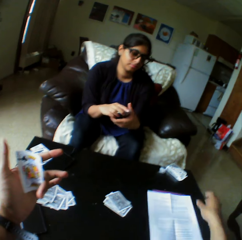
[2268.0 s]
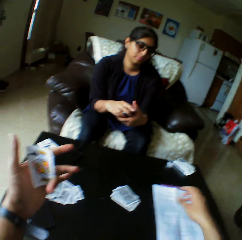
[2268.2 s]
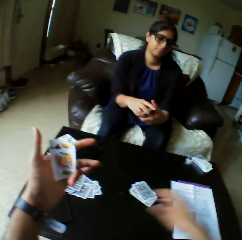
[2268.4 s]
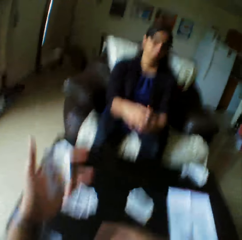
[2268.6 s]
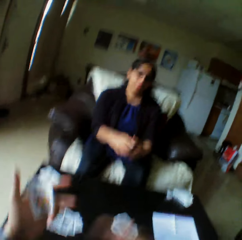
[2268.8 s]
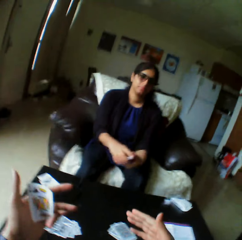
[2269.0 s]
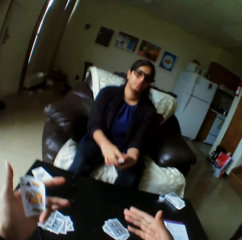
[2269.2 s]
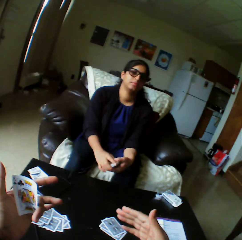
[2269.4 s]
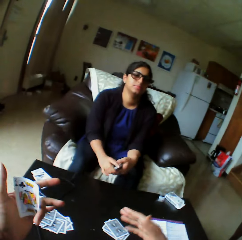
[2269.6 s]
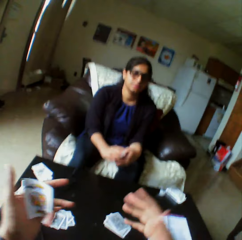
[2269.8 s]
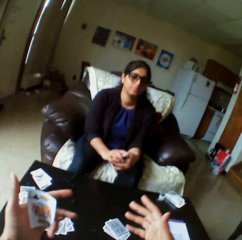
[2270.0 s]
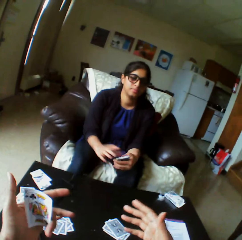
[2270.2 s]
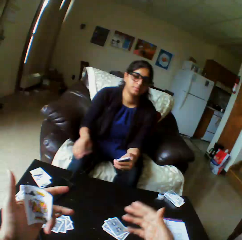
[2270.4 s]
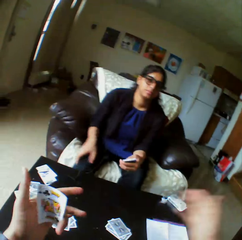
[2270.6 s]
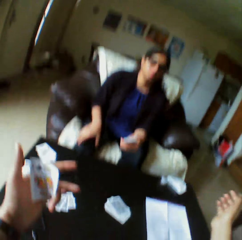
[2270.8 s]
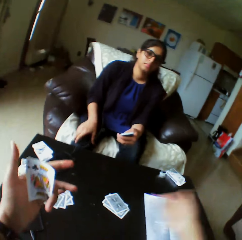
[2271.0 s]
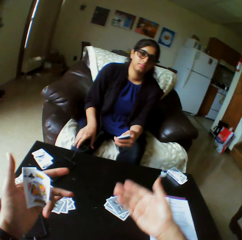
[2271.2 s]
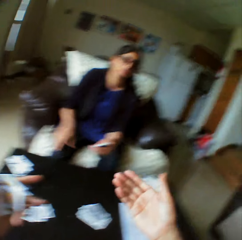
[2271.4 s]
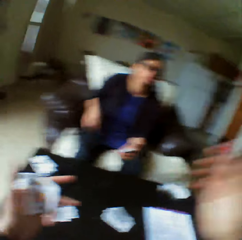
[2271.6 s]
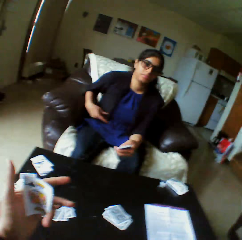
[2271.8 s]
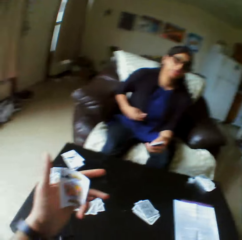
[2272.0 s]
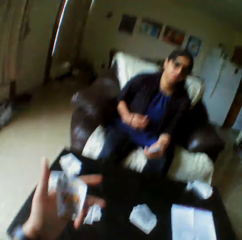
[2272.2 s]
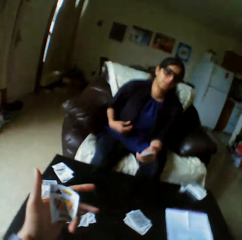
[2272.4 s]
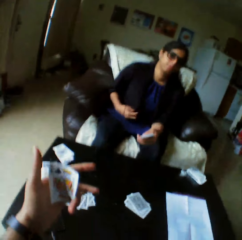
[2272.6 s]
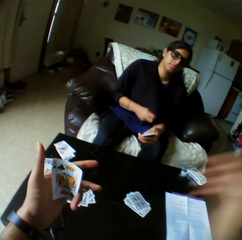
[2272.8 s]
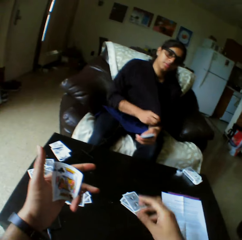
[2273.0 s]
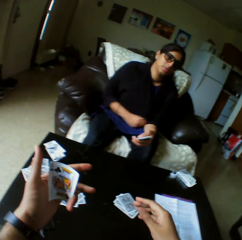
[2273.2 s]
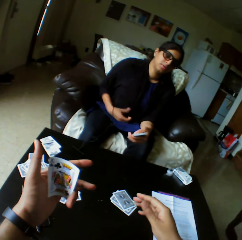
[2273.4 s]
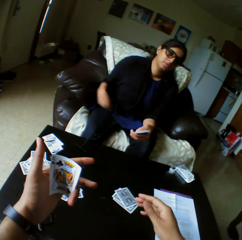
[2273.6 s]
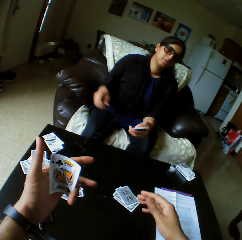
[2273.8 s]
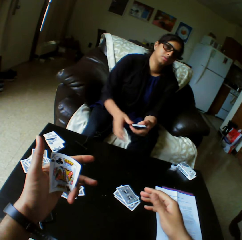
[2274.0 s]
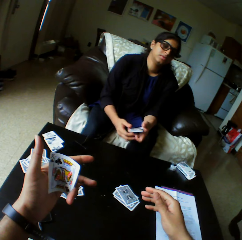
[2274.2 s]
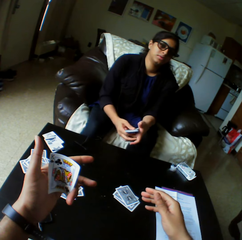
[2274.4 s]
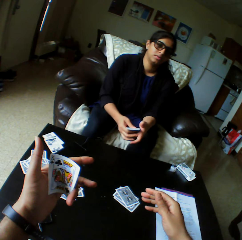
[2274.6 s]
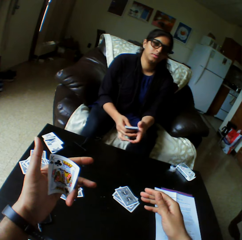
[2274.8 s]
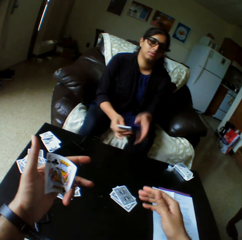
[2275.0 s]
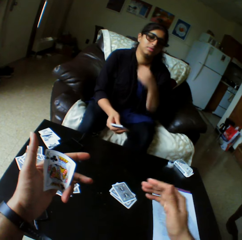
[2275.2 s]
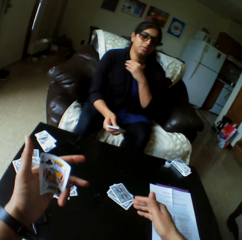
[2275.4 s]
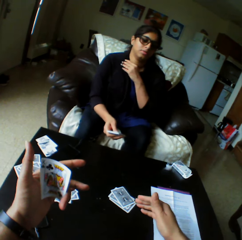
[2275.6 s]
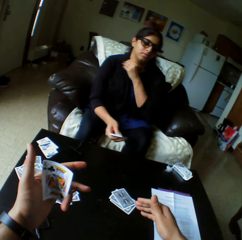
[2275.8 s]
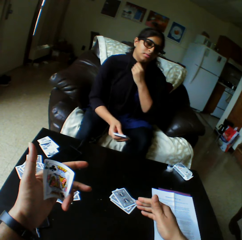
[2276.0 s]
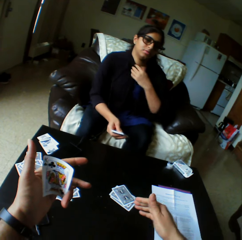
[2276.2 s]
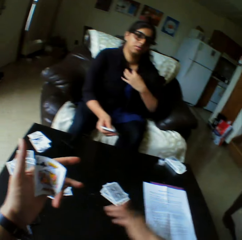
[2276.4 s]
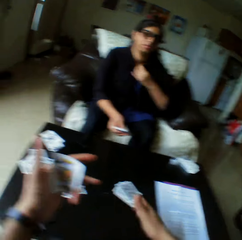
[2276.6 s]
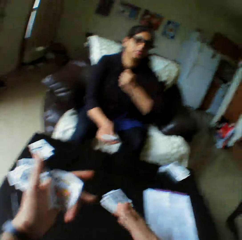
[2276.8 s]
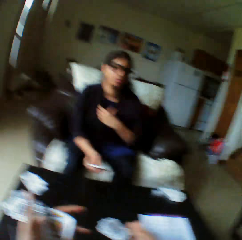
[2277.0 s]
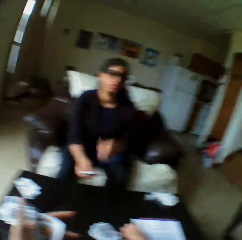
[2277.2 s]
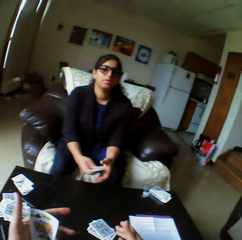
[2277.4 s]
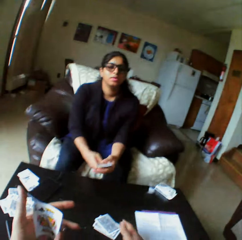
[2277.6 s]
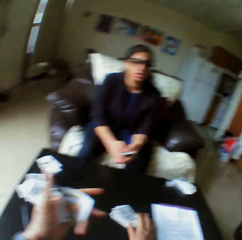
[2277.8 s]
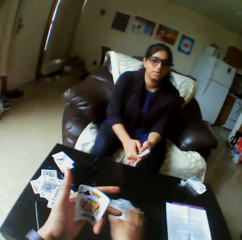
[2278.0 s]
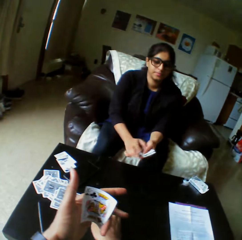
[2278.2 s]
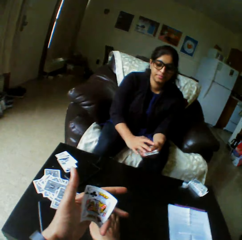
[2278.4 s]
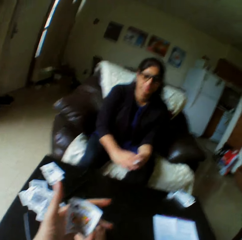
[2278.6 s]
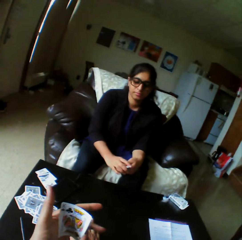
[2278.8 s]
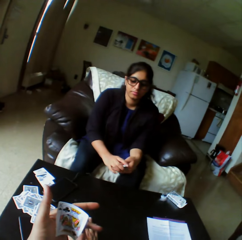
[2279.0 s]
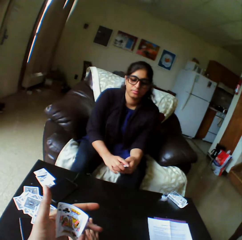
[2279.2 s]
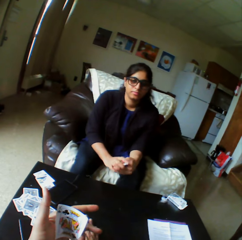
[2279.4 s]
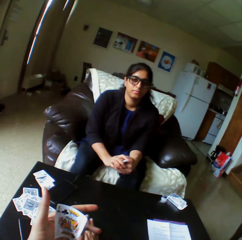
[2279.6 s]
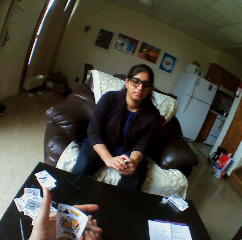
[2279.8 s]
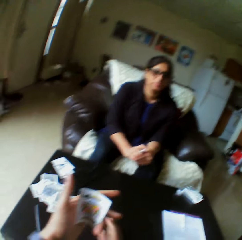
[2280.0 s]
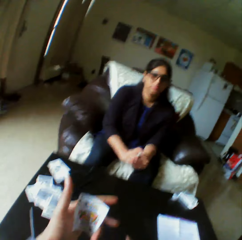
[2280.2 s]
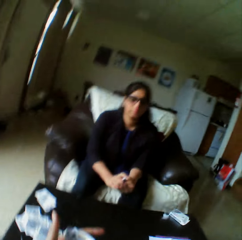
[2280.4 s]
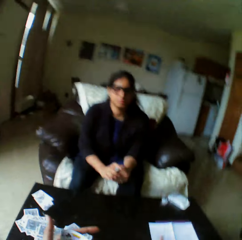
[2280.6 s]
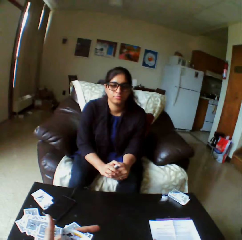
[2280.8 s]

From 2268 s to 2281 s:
The camera wearer drops the piece of paper on the table. He moves his hand. A lady moves her cloth. The lady adjusts the neckline of her top with her left hand. The camera wearer moves the play cards. The lady holds the cards with both hands.

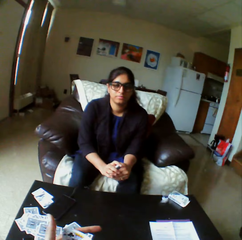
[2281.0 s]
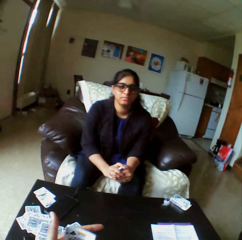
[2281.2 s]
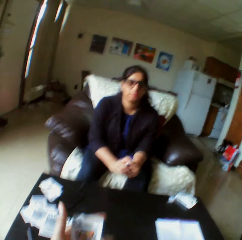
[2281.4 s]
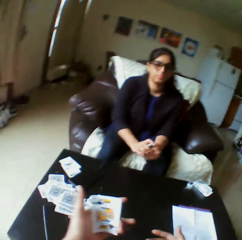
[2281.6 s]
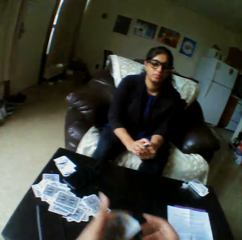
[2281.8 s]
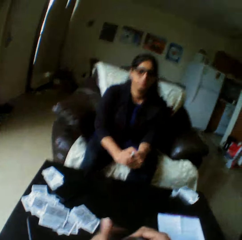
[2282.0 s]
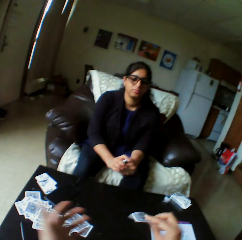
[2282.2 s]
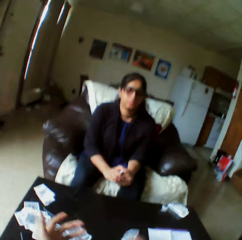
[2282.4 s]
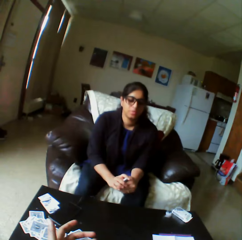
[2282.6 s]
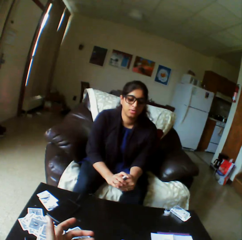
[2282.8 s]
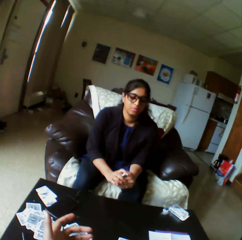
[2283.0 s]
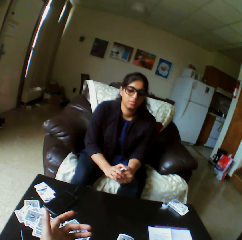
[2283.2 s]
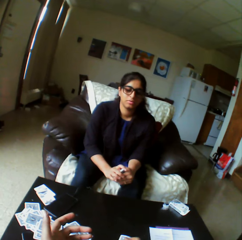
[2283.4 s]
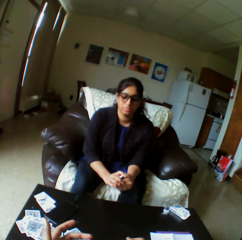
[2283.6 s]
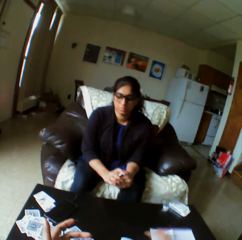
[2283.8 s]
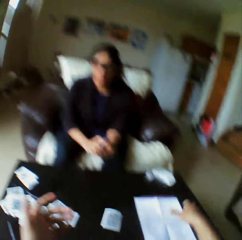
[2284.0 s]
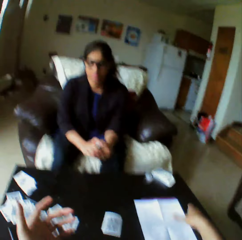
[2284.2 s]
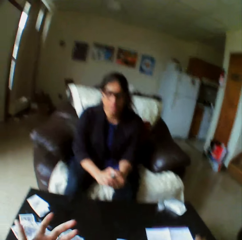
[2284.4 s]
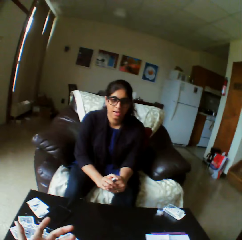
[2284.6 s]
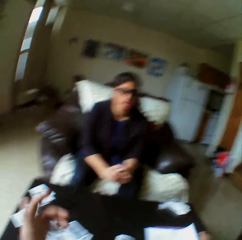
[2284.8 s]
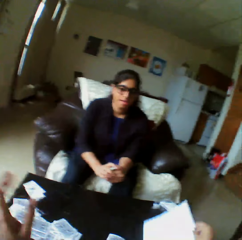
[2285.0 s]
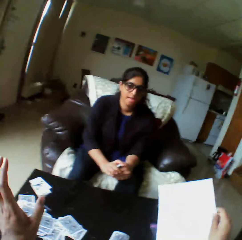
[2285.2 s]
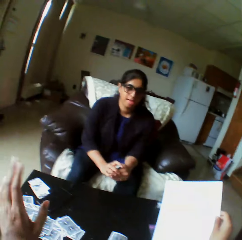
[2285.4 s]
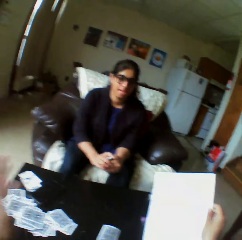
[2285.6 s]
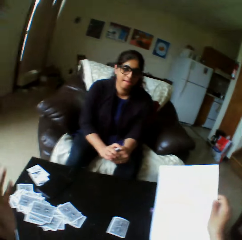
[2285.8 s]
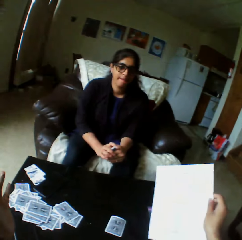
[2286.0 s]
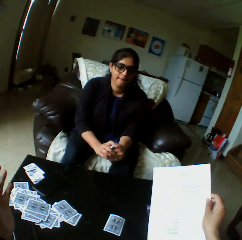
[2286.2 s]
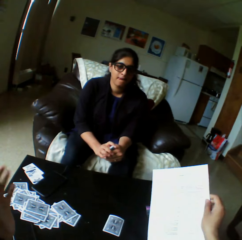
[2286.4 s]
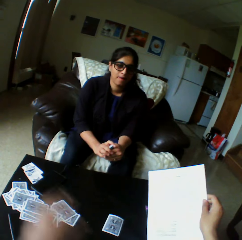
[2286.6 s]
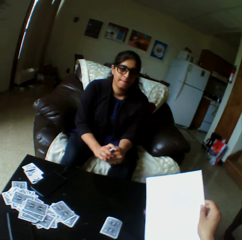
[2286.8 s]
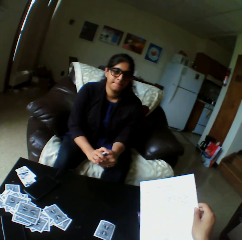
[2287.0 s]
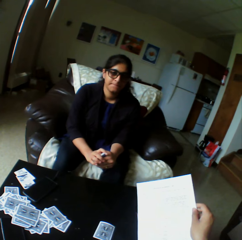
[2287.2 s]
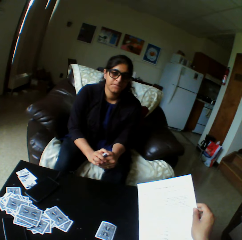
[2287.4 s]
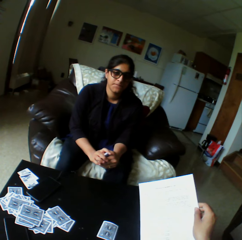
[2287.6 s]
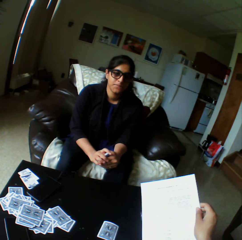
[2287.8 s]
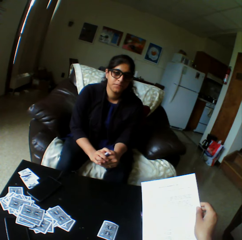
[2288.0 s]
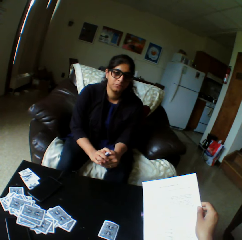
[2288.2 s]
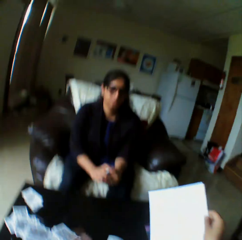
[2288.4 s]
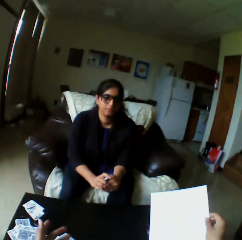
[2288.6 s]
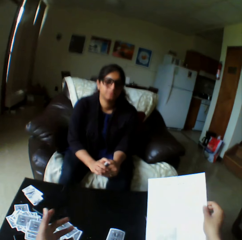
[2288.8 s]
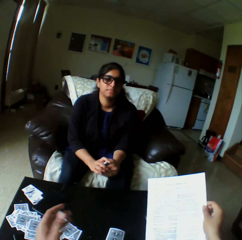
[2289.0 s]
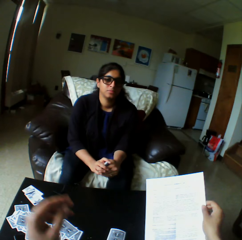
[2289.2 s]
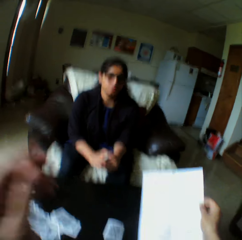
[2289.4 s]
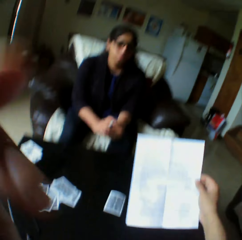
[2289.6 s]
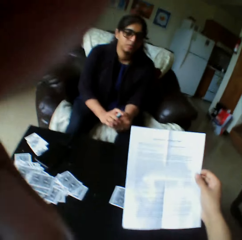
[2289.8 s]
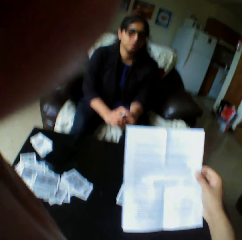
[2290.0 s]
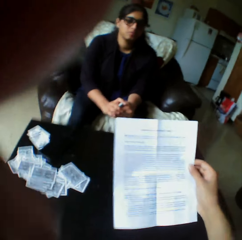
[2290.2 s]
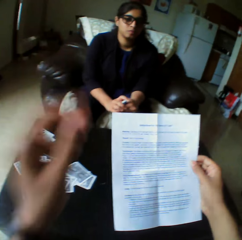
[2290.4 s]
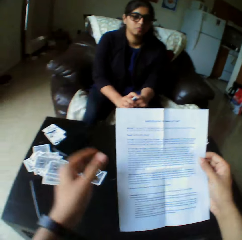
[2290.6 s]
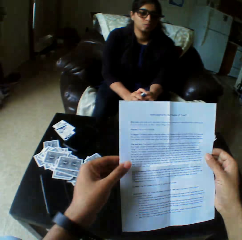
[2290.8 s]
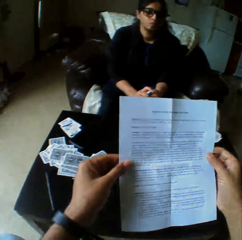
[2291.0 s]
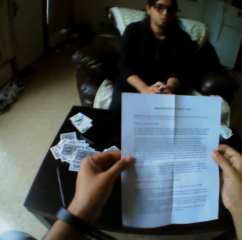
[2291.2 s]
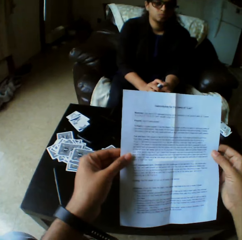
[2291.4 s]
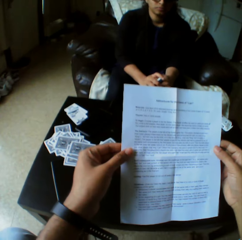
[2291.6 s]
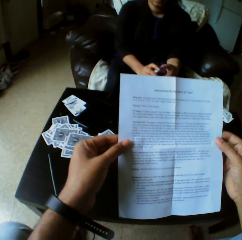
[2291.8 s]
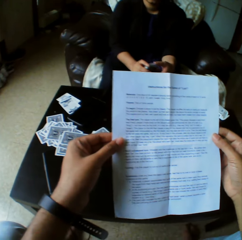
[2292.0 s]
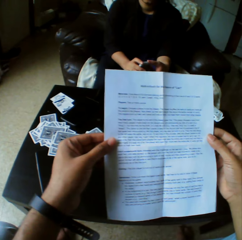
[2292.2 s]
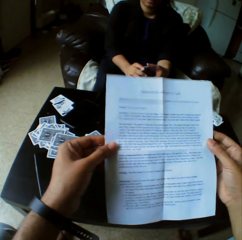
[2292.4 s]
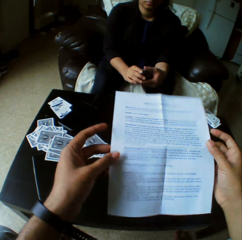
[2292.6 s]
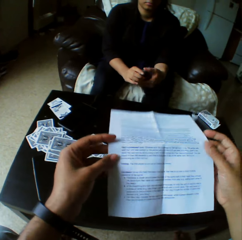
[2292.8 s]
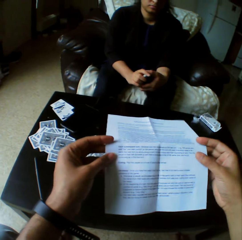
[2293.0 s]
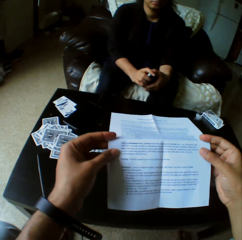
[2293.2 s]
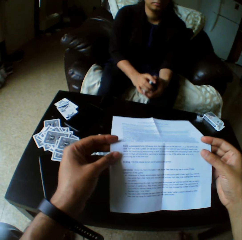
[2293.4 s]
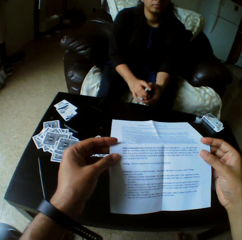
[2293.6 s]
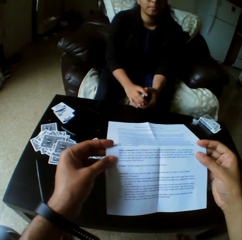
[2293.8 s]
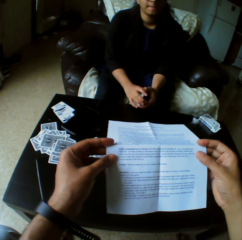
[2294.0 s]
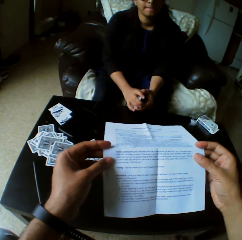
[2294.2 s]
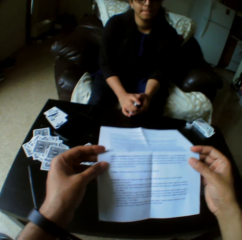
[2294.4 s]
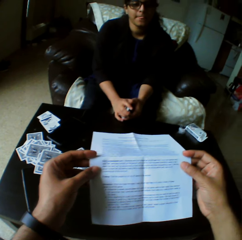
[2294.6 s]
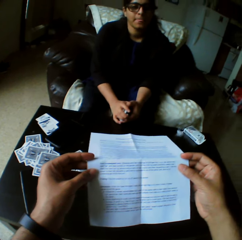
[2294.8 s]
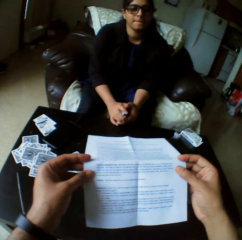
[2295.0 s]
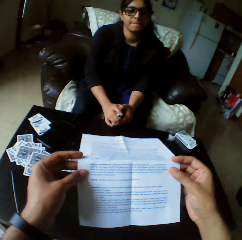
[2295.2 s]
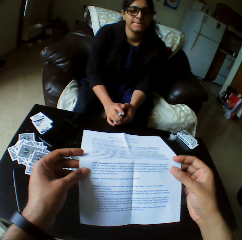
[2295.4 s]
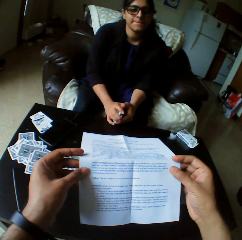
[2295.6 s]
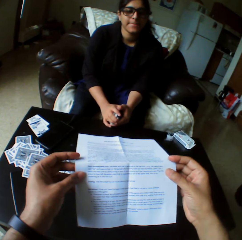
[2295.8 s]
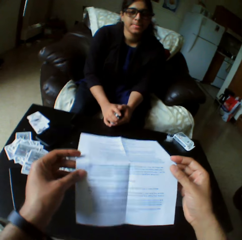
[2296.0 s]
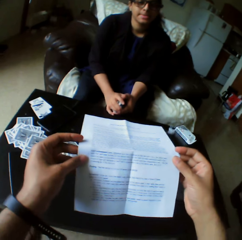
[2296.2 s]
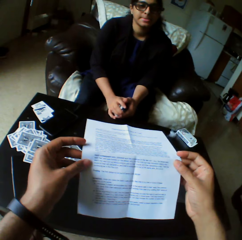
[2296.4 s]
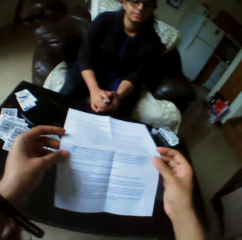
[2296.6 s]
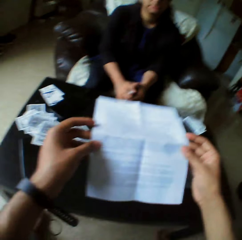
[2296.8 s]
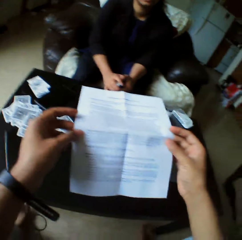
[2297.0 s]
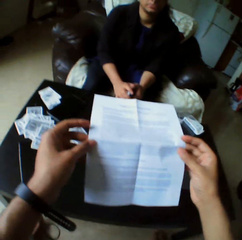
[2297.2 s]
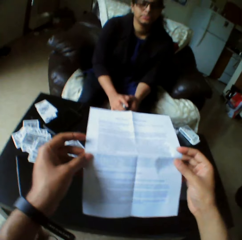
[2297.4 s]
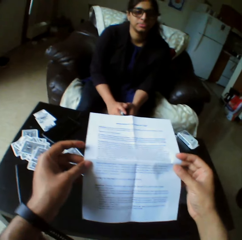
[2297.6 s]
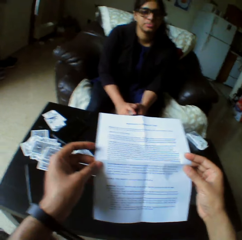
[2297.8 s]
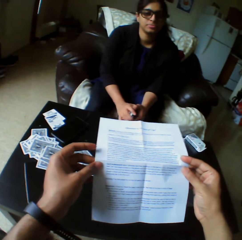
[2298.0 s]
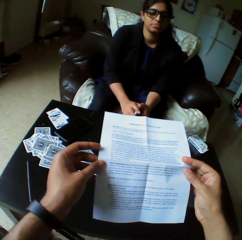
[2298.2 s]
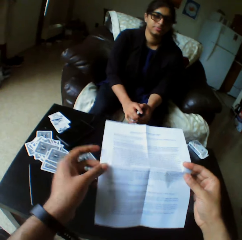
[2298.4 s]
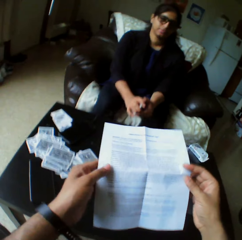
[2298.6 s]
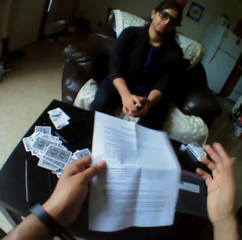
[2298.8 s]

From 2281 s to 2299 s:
The camera wearer drops cards on the table with his right hand. He picks up the piece of paper with his right hand. A lady looks at the camera wearer. The camera wearer adjusts the camera with his left hand. He puts down his hand. He reads the paper in both hands. He reads loud.
